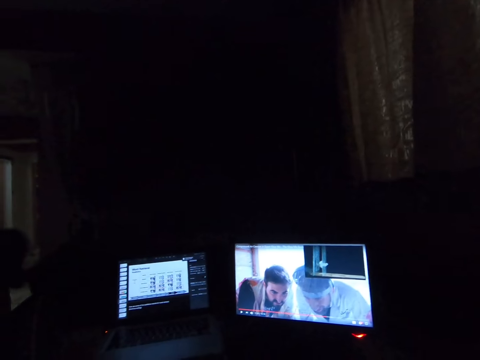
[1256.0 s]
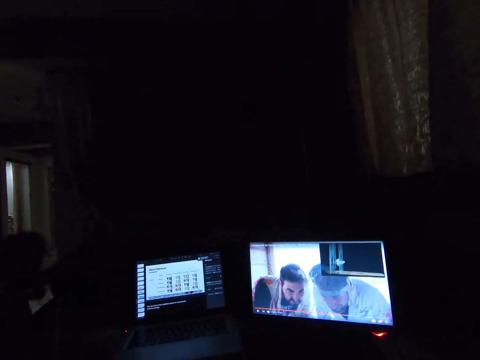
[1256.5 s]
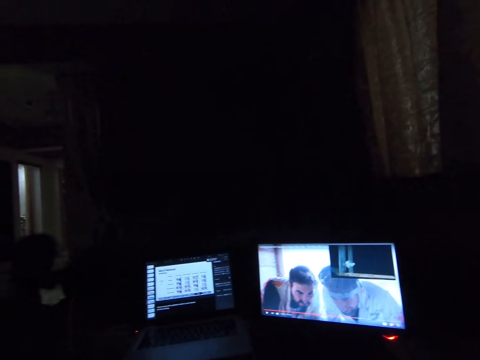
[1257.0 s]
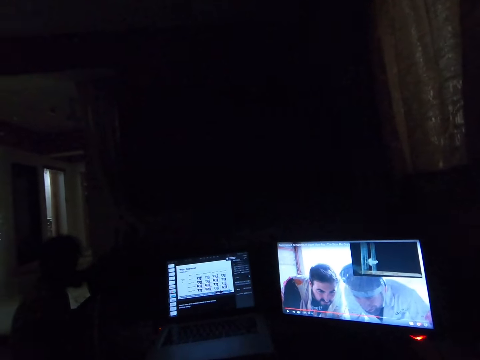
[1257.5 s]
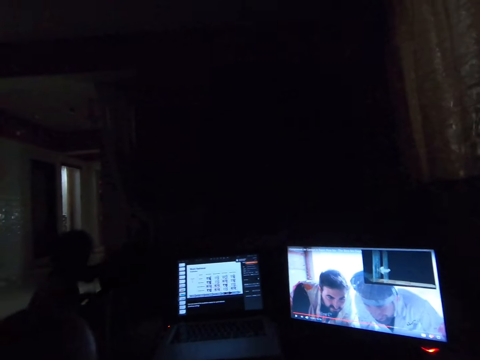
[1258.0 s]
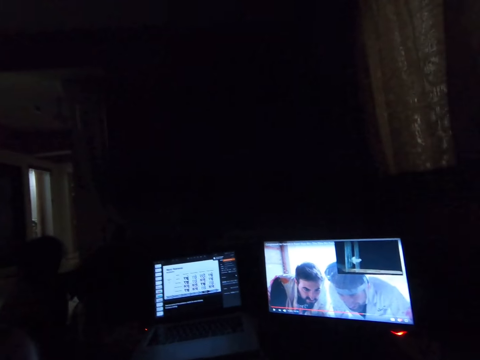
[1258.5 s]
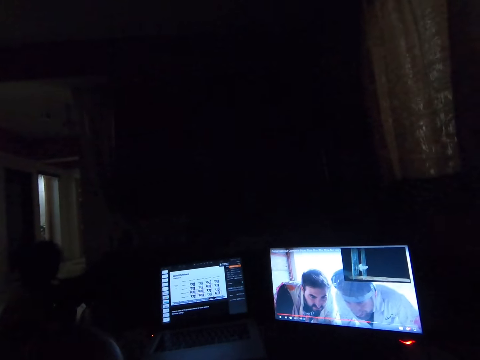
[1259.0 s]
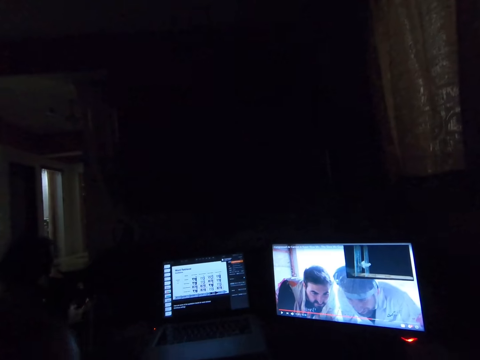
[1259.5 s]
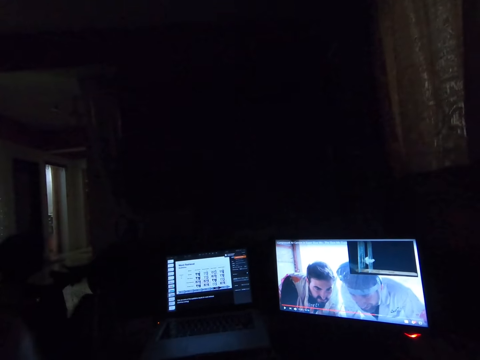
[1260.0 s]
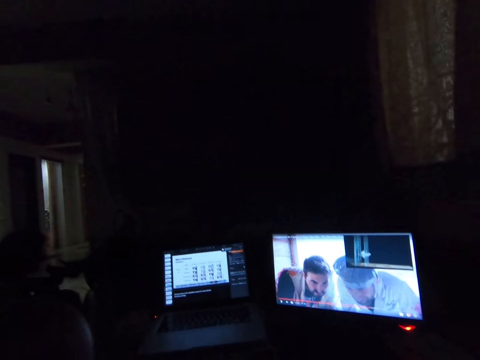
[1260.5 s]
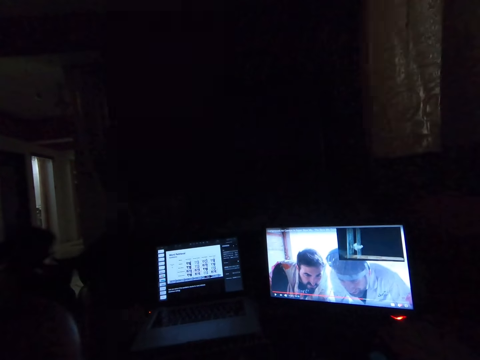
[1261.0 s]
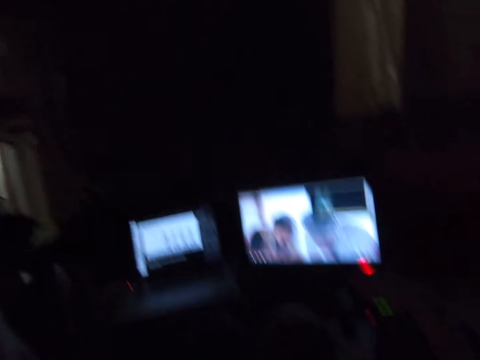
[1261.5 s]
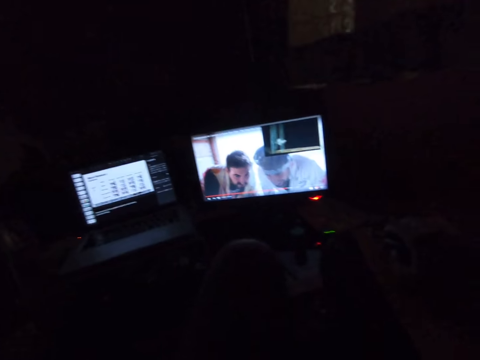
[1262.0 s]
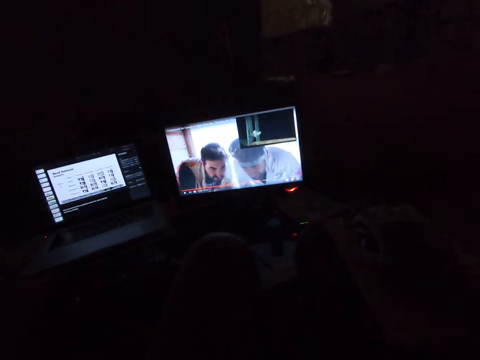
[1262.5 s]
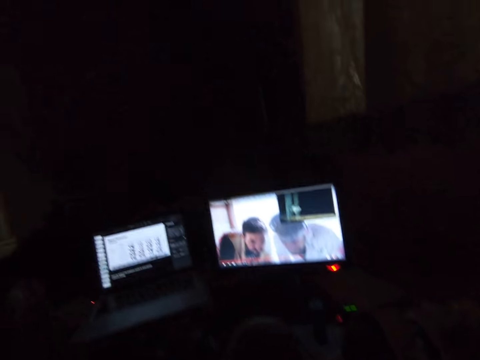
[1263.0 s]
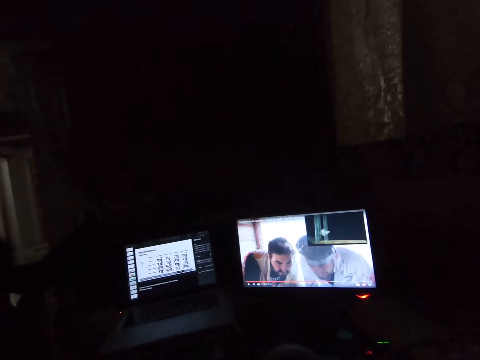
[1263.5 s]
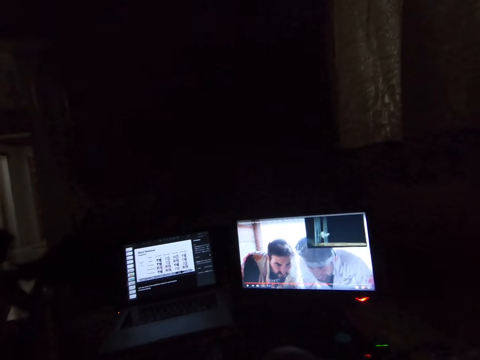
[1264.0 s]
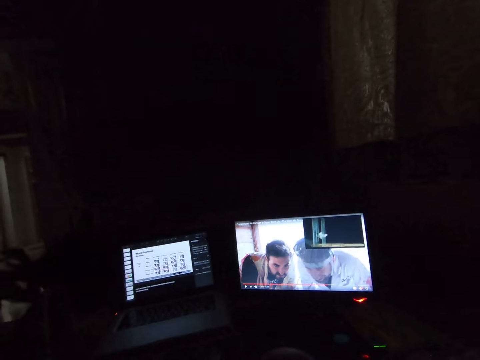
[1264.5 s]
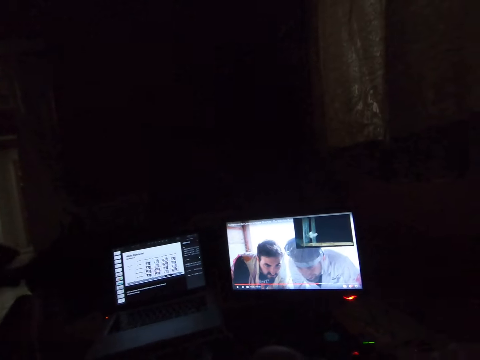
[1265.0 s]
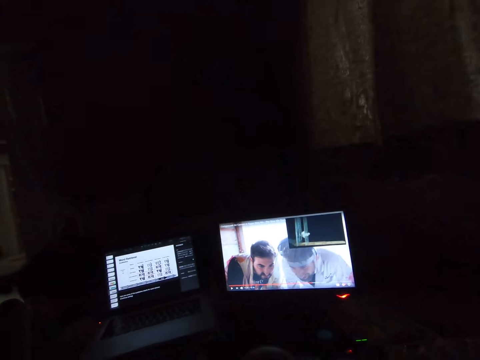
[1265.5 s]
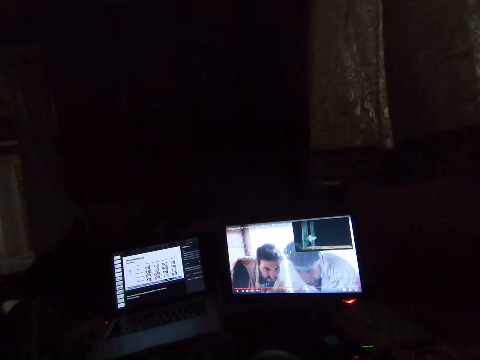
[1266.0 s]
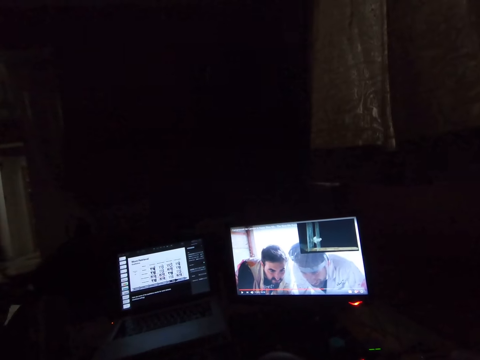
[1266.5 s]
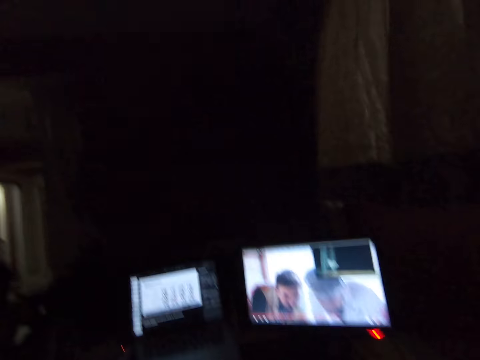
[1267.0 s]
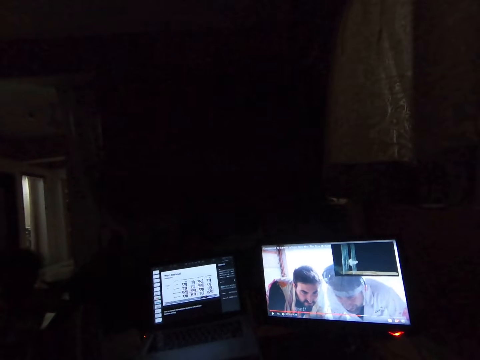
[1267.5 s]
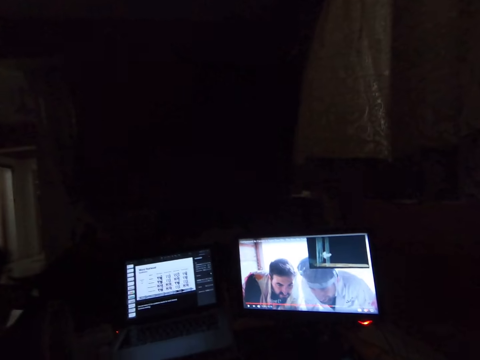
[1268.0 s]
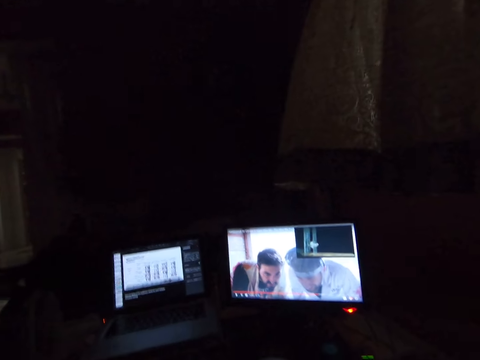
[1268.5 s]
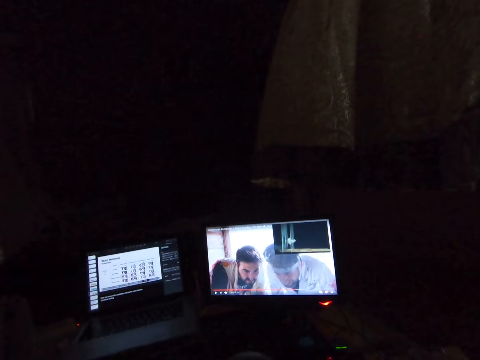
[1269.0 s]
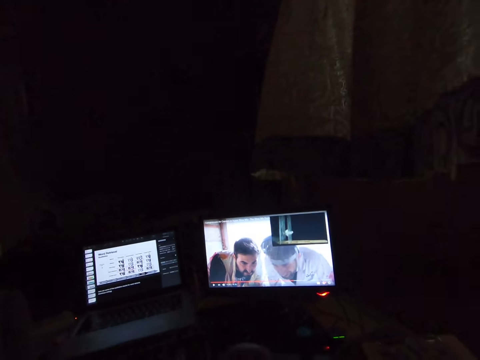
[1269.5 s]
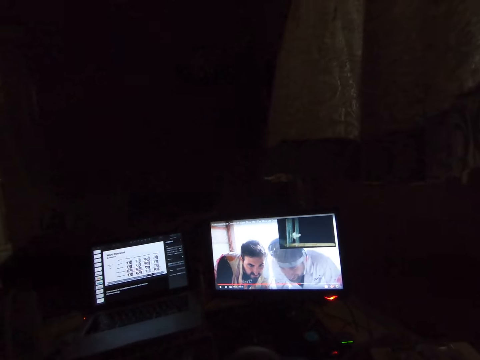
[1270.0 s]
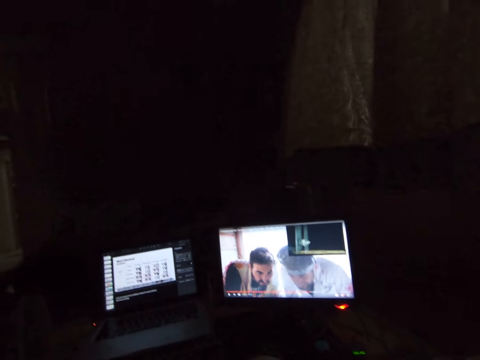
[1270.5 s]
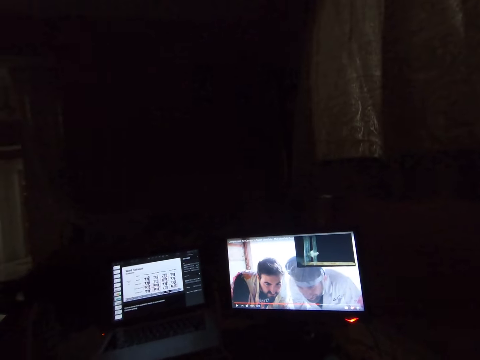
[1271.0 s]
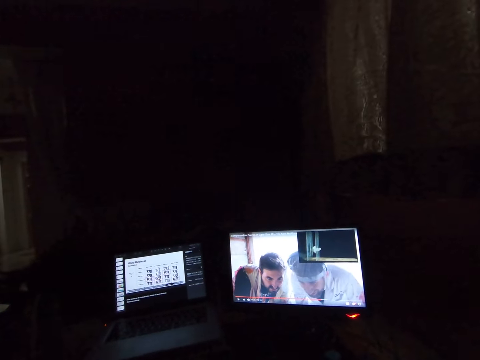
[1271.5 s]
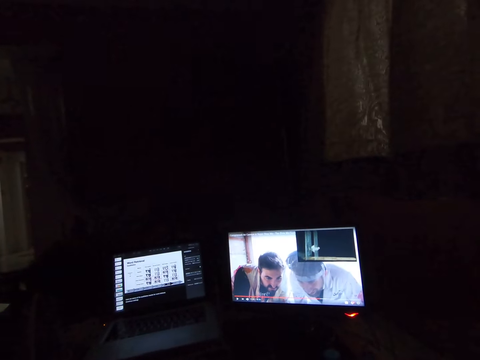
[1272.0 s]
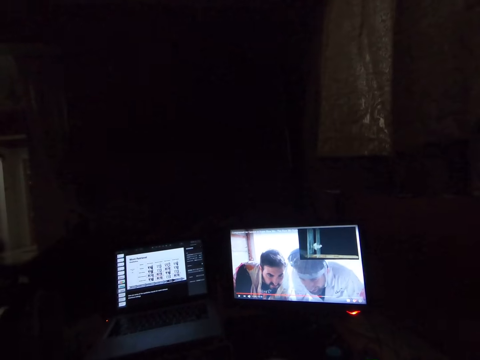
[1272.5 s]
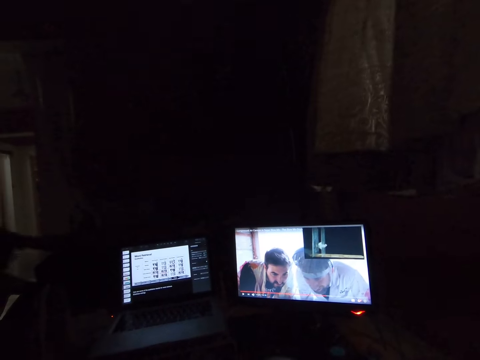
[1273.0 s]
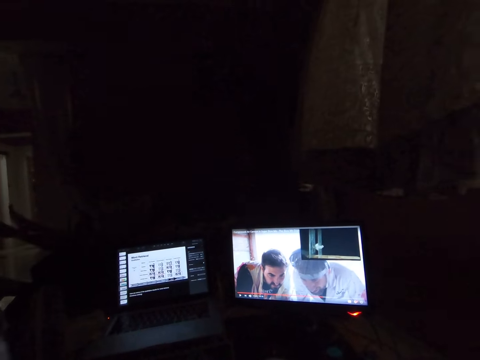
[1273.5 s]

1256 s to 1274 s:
A man sits on the floor. The camera wearer watches a movie. The man sits on the floor. The camera wearer gazes around.

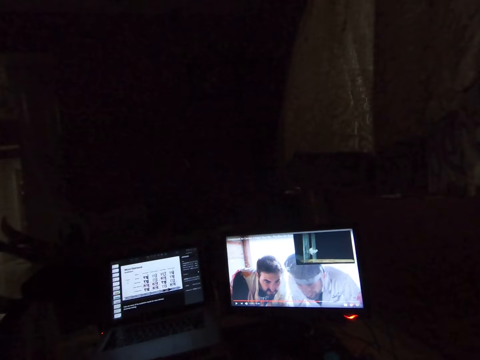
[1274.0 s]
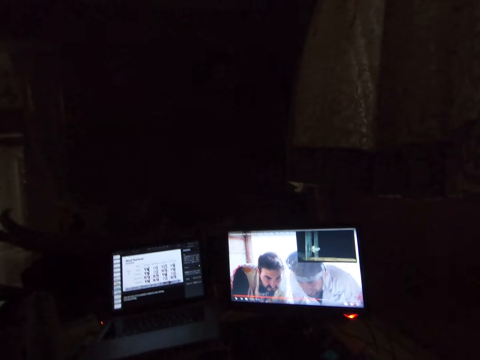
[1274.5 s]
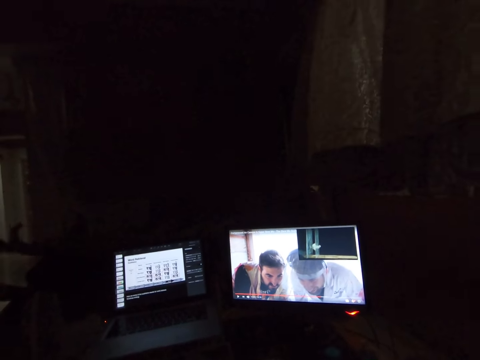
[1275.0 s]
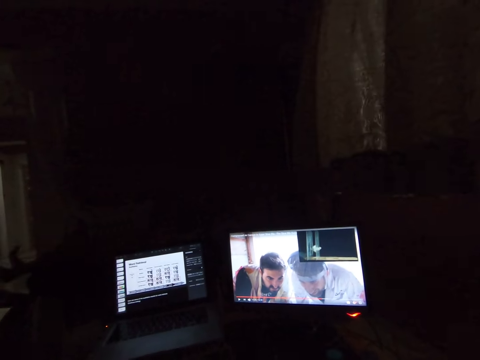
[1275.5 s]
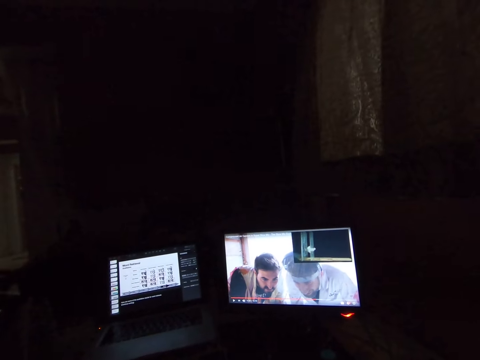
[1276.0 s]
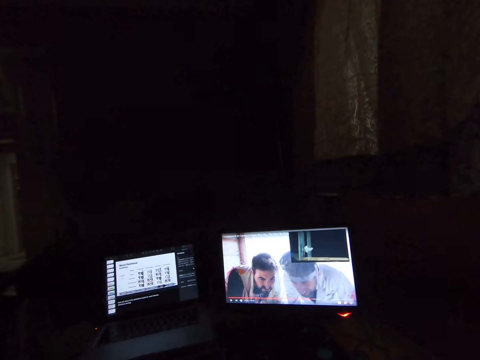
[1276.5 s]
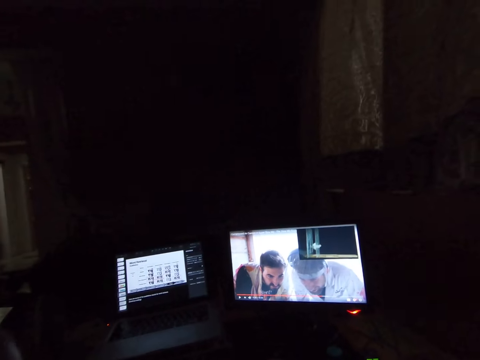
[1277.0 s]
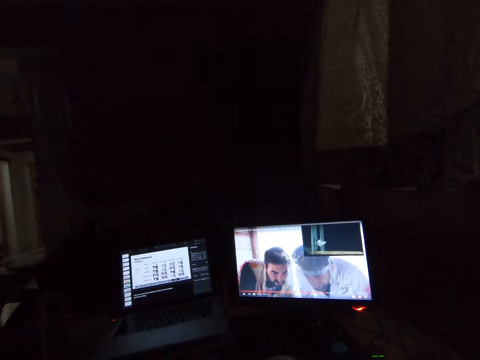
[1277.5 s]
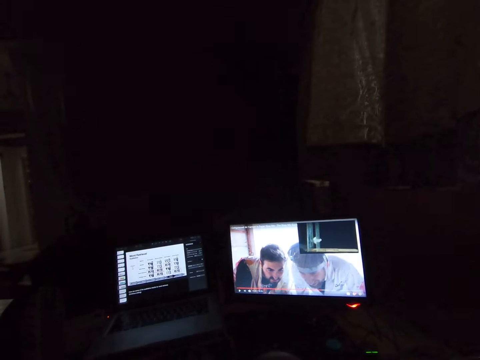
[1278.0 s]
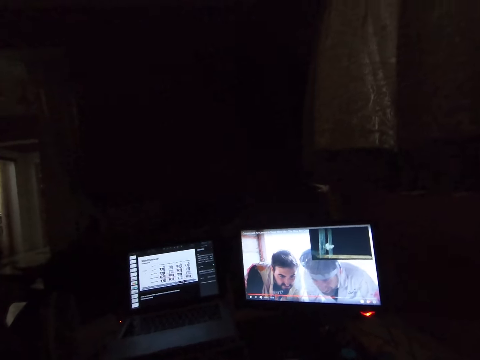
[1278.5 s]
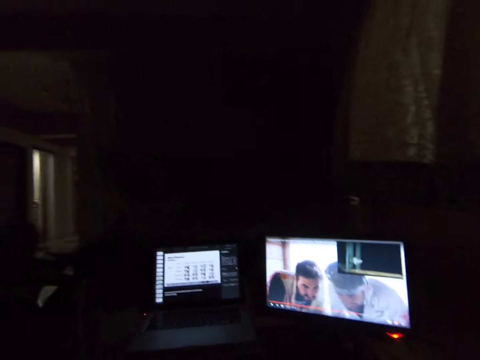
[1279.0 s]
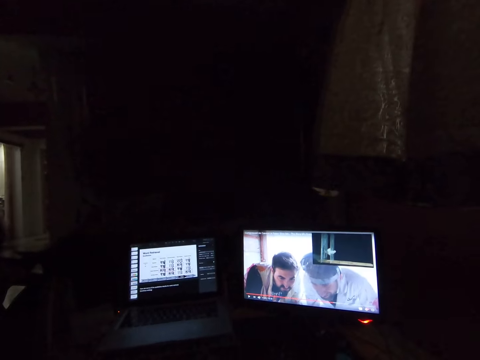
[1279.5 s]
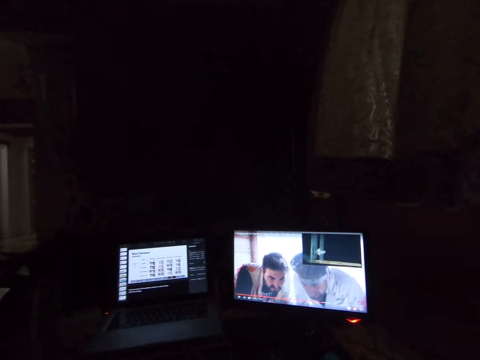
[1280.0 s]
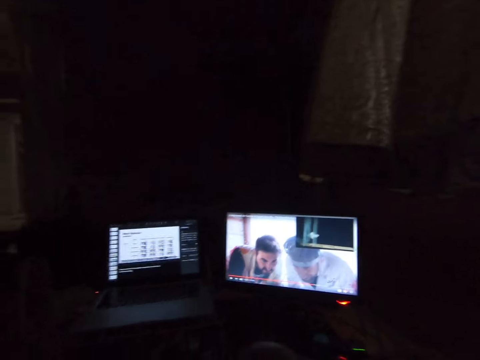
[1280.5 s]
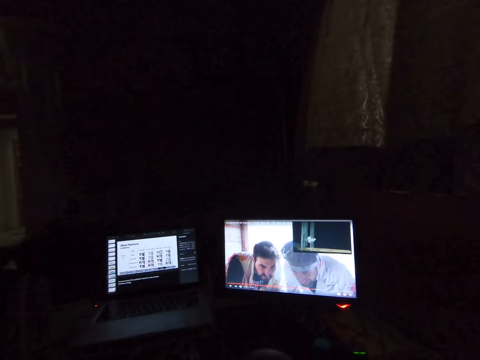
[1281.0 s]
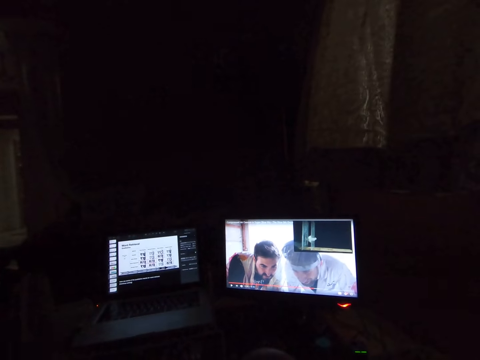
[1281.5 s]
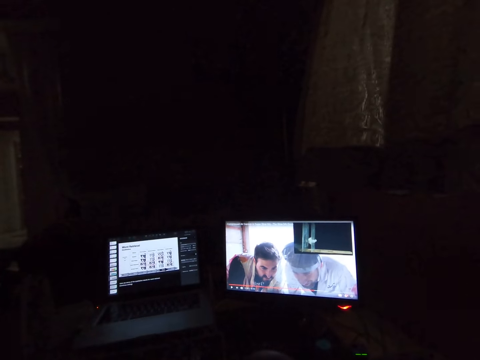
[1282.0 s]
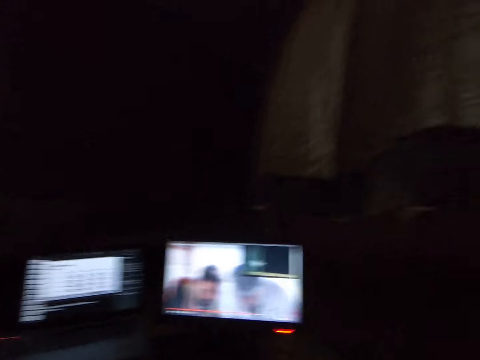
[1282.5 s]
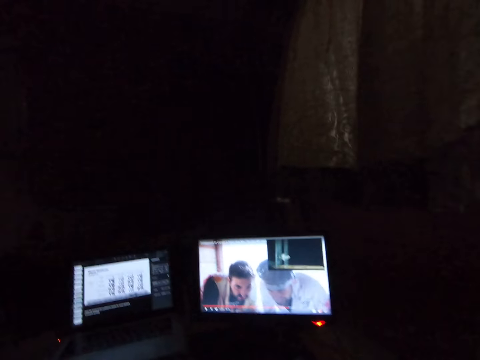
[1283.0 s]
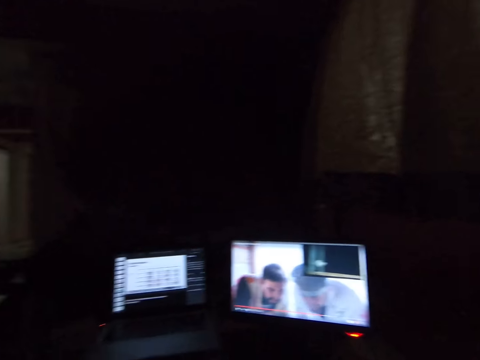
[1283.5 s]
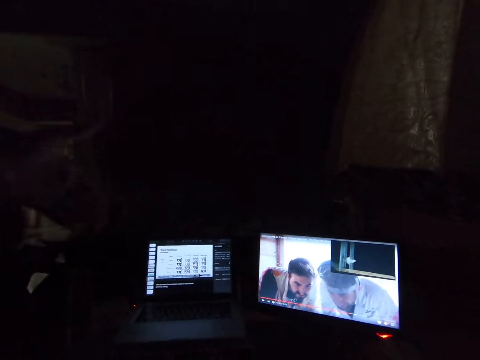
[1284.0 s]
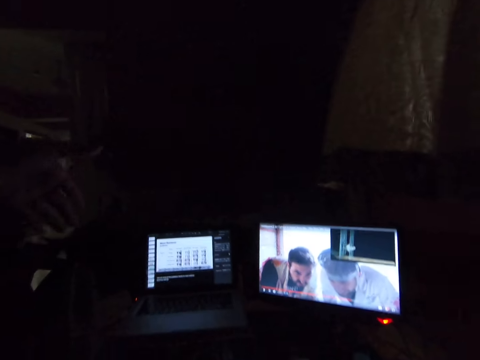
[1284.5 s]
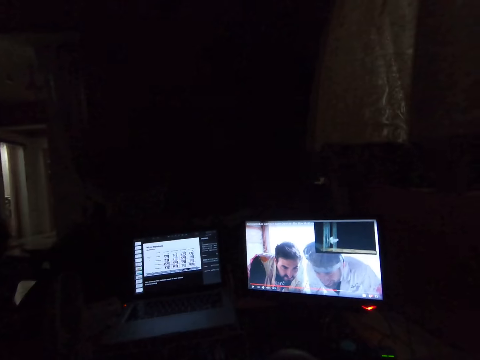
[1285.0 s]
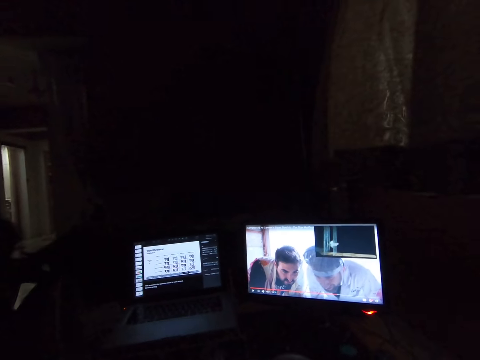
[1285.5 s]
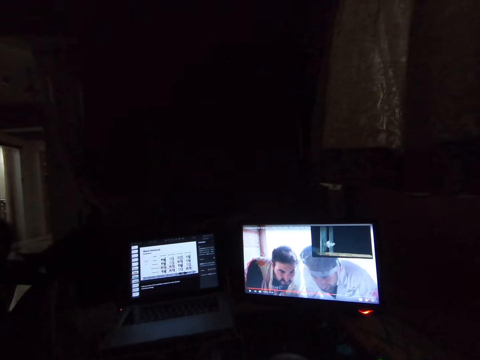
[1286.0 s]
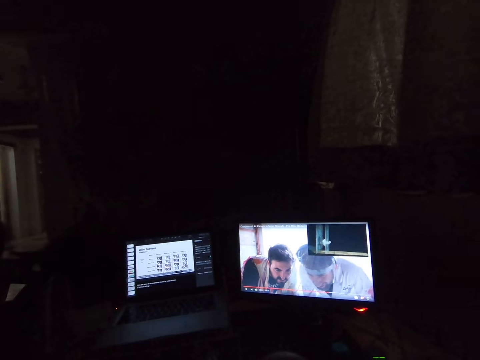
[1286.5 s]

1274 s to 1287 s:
A woman straightens the hand on the camera. The camera wearer gazes around.
